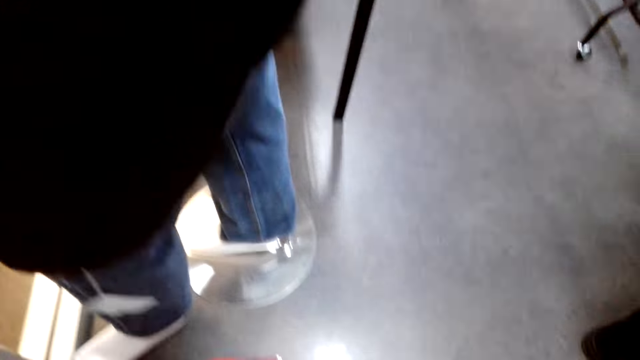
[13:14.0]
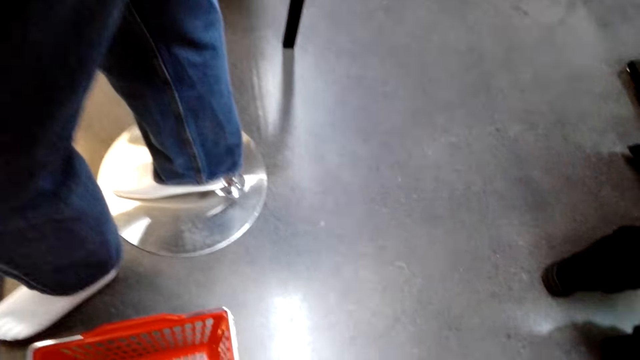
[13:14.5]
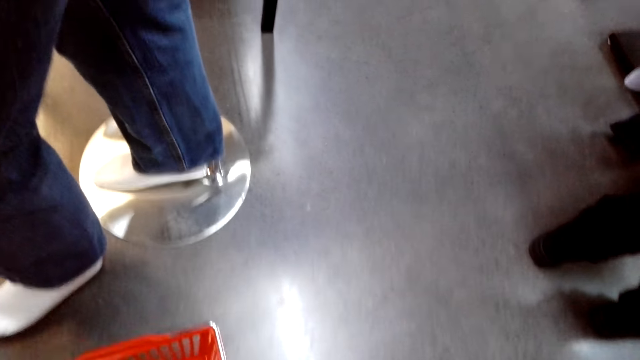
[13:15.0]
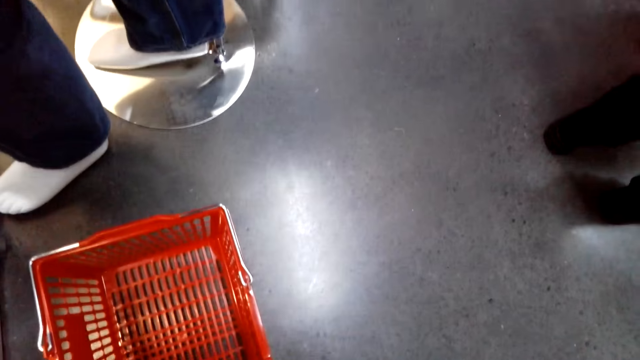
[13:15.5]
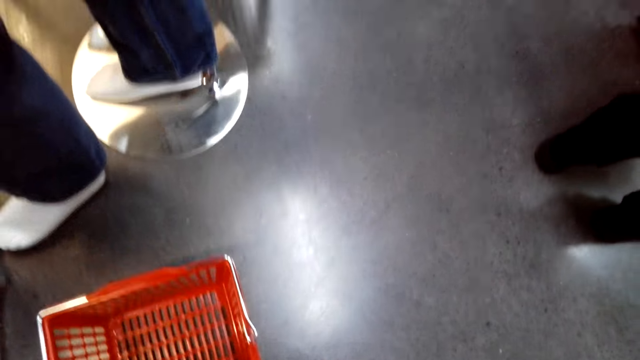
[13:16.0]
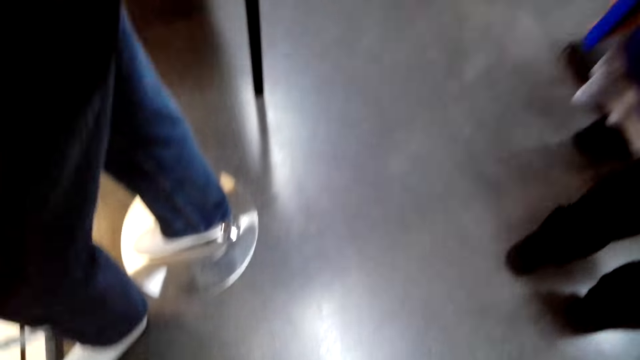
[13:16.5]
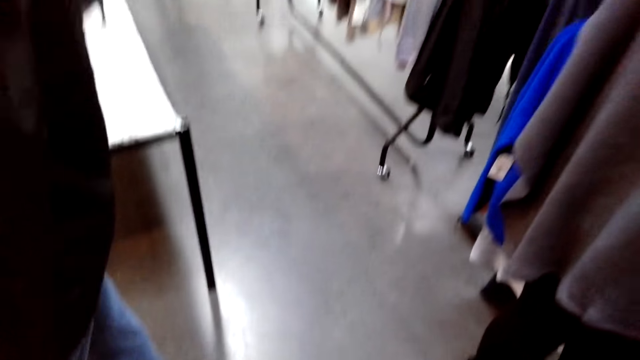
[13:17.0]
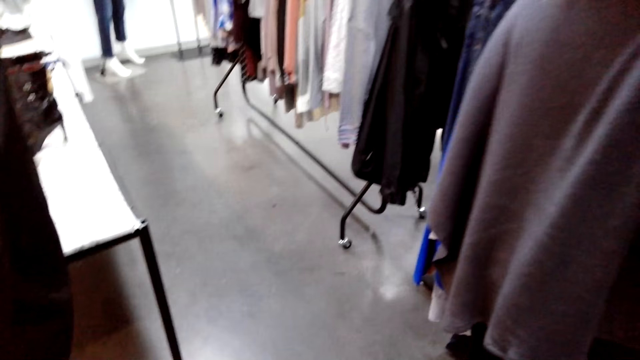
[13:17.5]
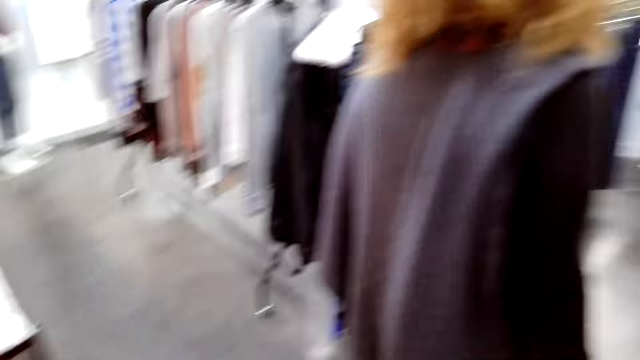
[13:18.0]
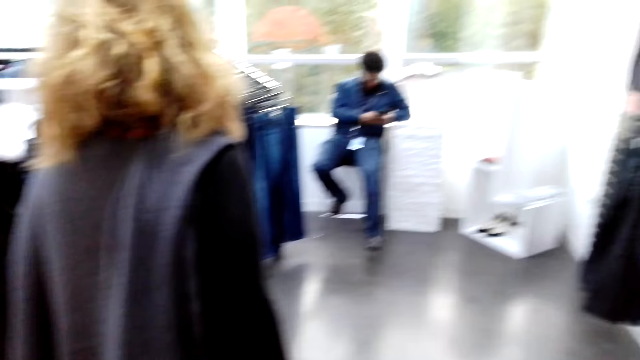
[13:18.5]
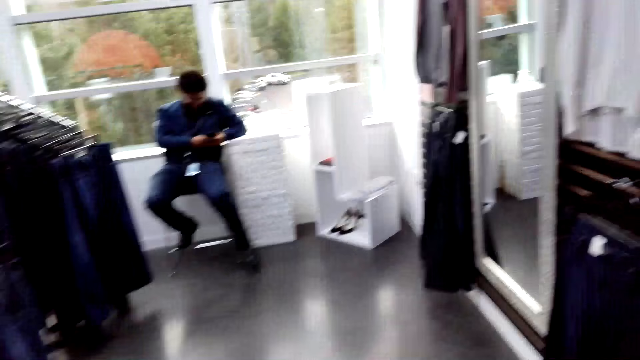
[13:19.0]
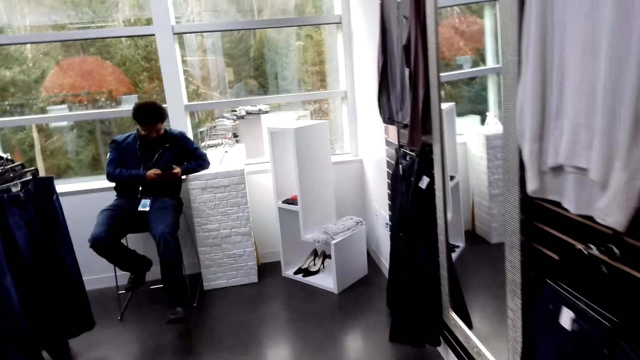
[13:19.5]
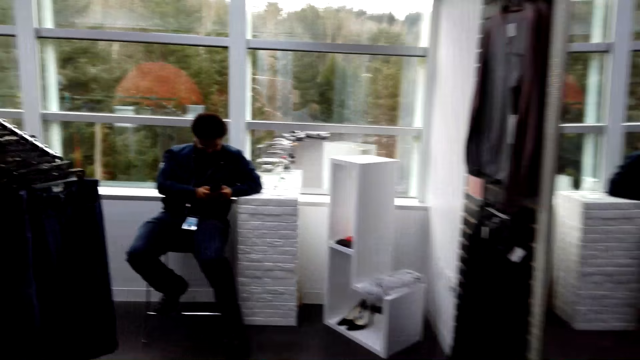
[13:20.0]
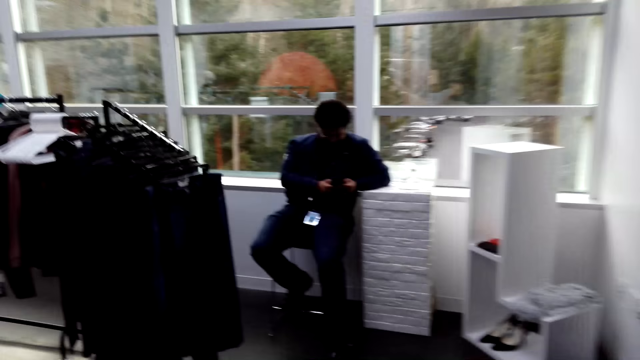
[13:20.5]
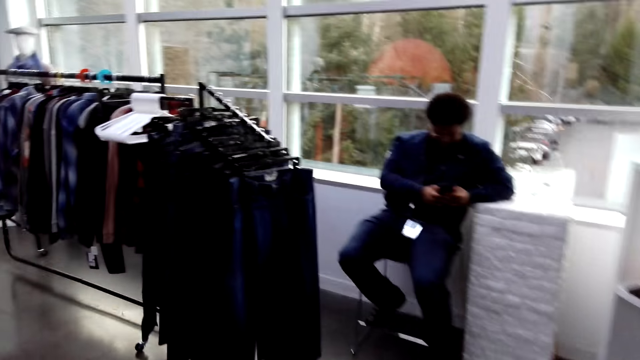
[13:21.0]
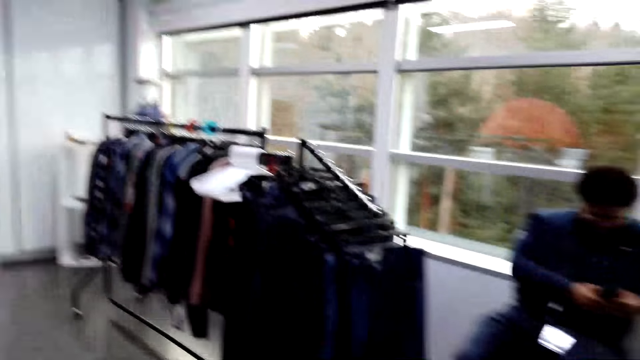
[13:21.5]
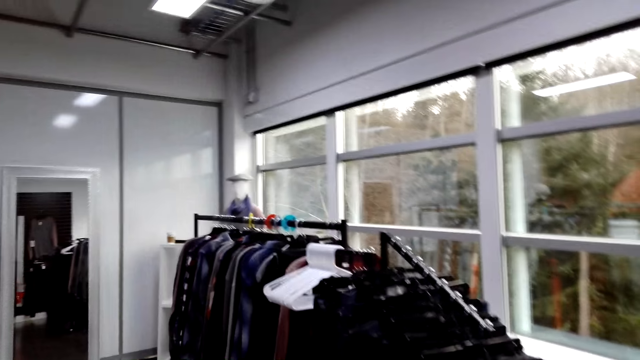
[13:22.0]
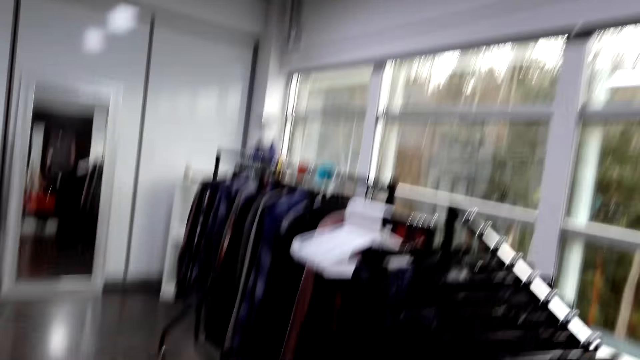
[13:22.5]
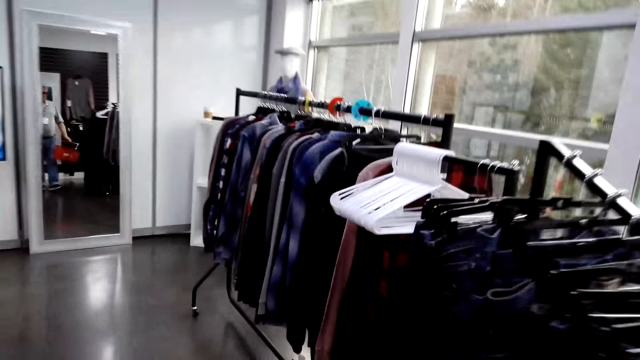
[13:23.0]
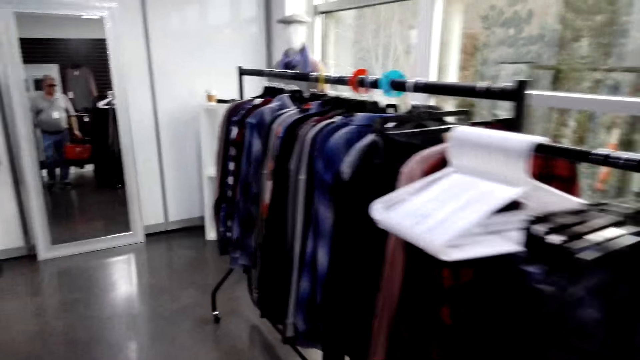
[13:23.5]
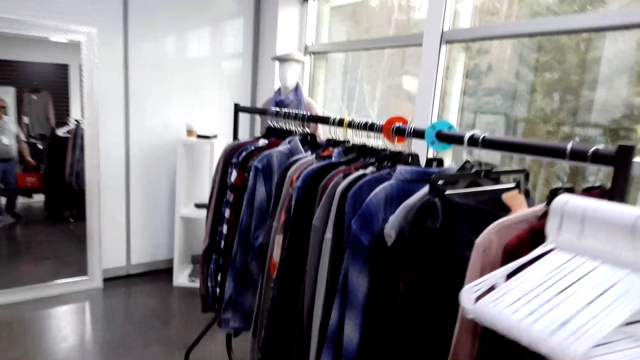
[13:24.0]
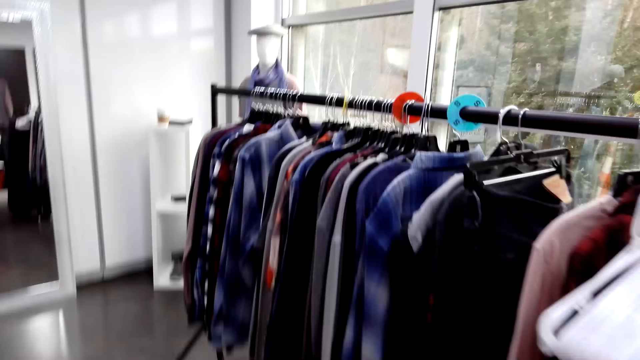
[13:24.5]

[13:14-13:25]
The camera wearer bends down. They turn around. They pick up the basket. The man holds a phone. The man uses the phone. The camera wearer walks around. The man holds the phone. The camera wearer walks around.

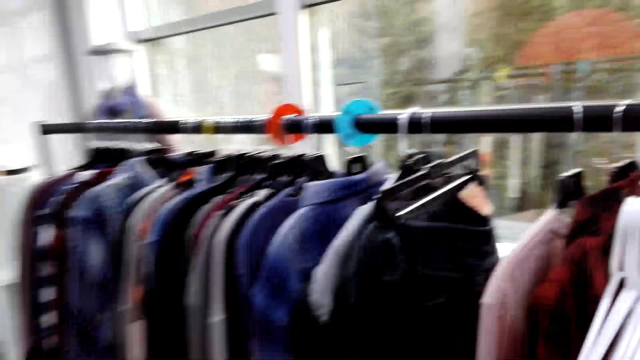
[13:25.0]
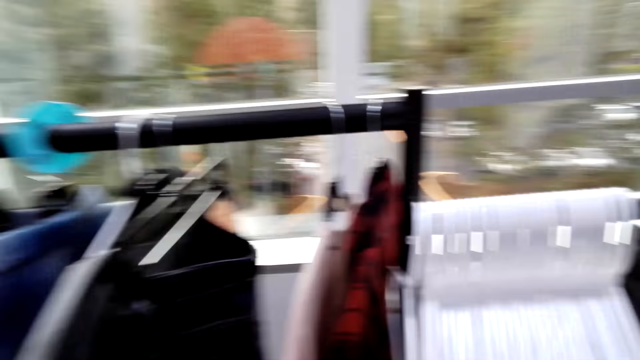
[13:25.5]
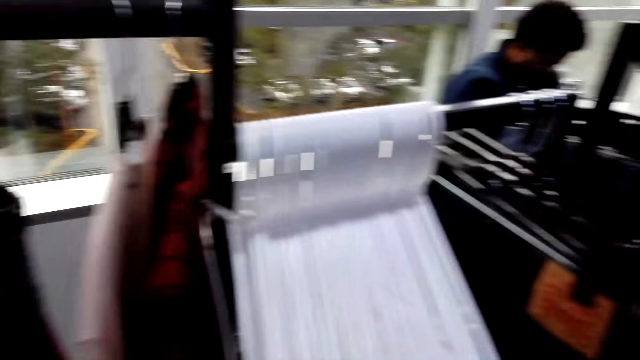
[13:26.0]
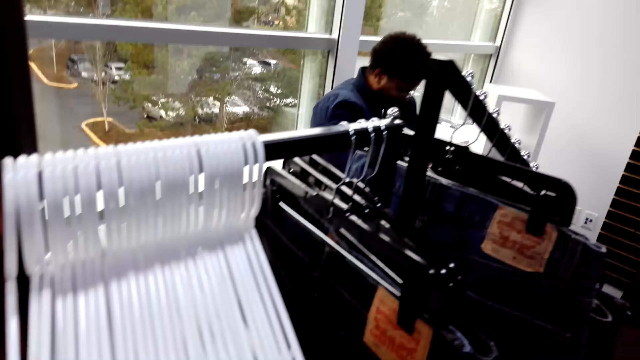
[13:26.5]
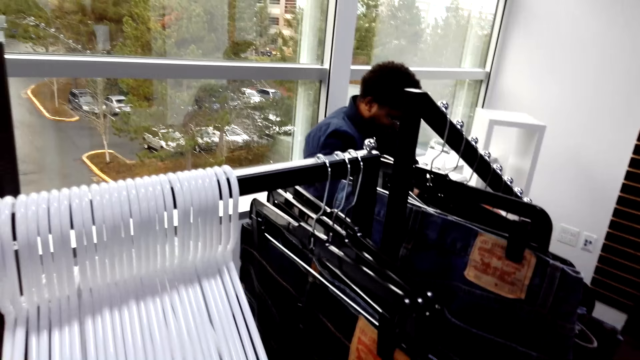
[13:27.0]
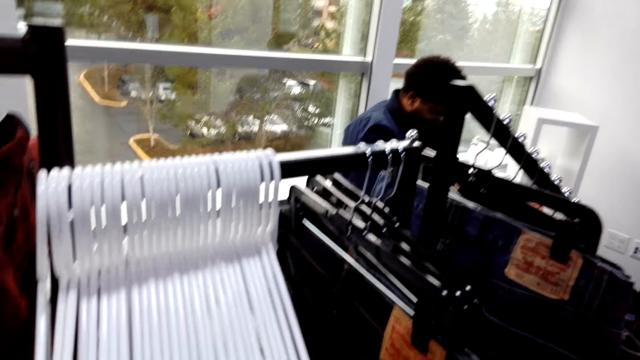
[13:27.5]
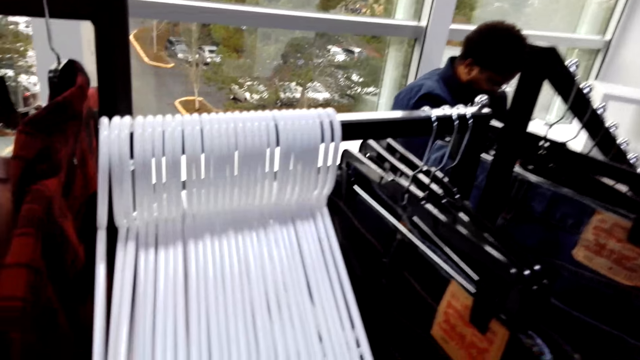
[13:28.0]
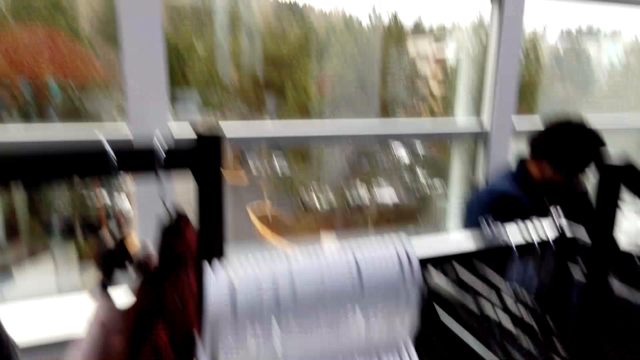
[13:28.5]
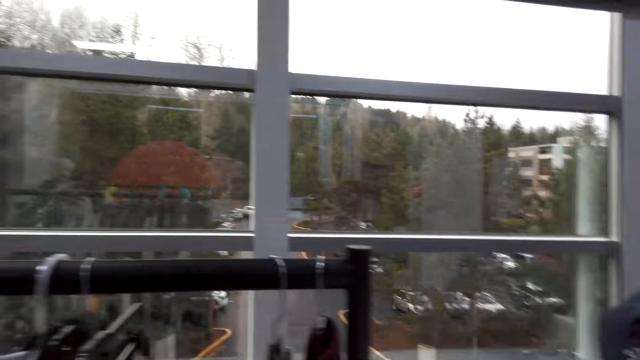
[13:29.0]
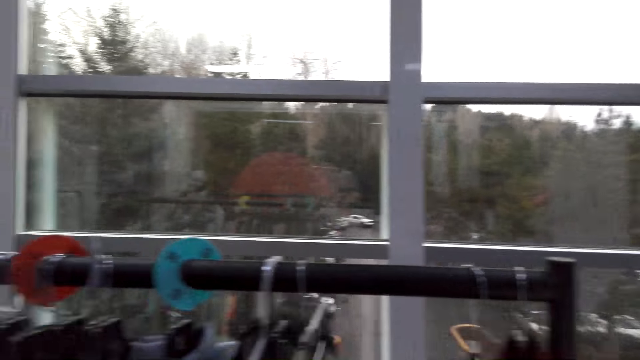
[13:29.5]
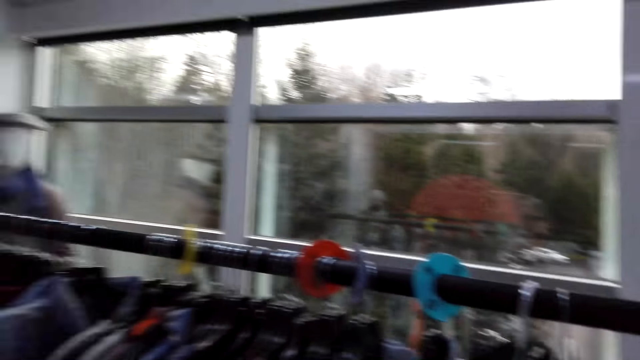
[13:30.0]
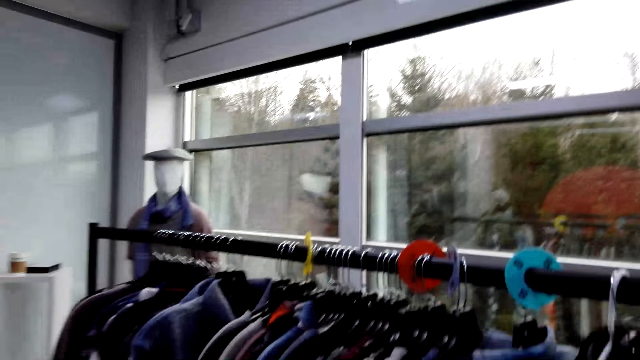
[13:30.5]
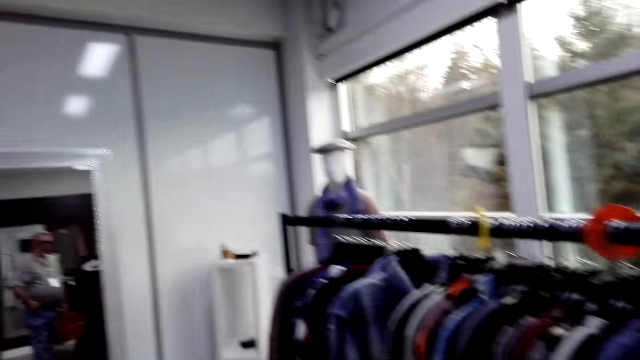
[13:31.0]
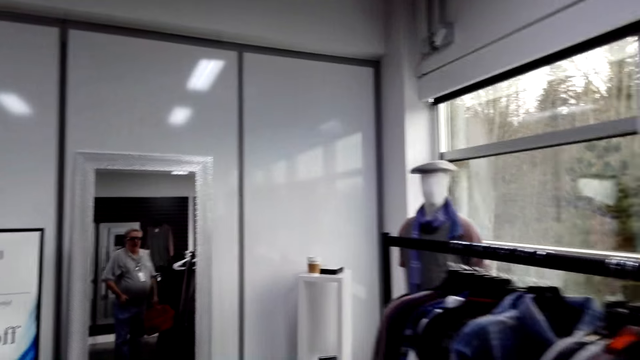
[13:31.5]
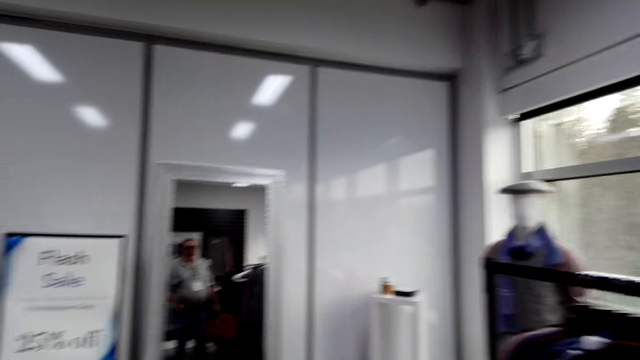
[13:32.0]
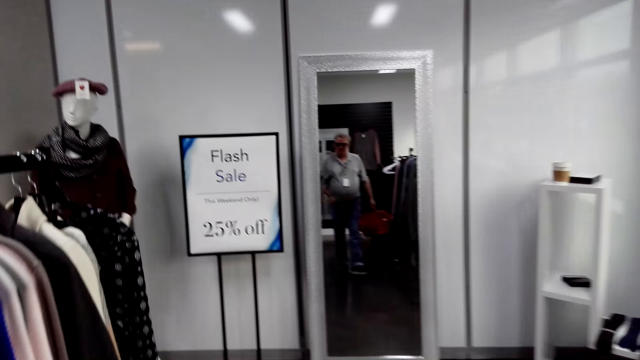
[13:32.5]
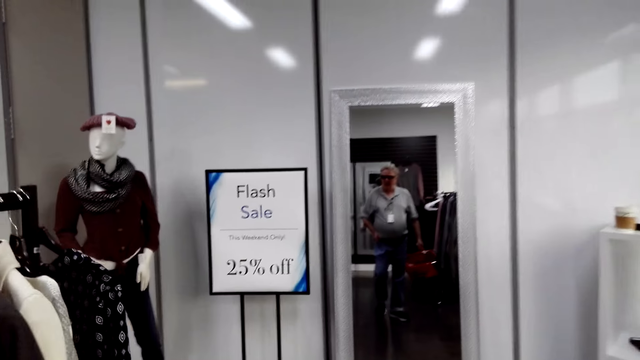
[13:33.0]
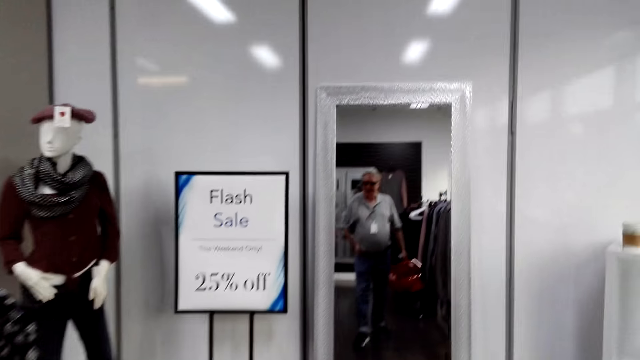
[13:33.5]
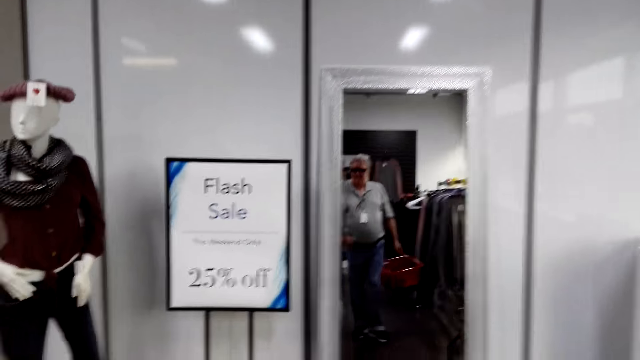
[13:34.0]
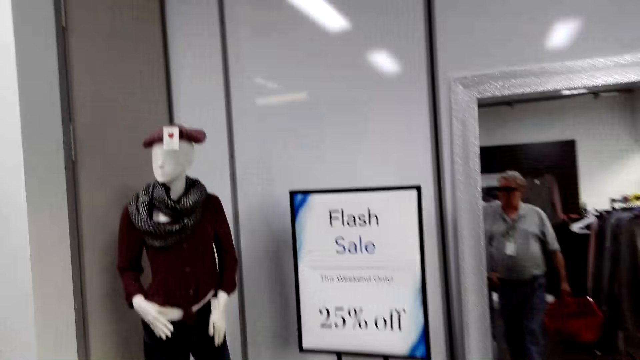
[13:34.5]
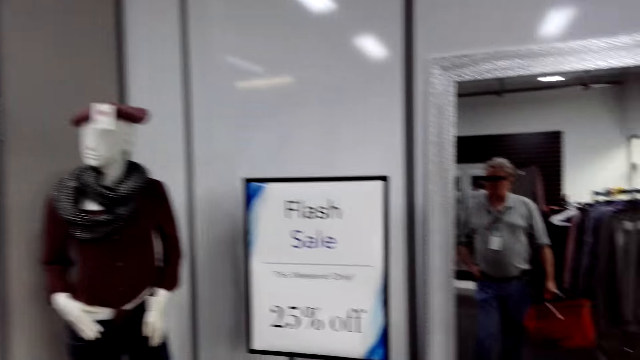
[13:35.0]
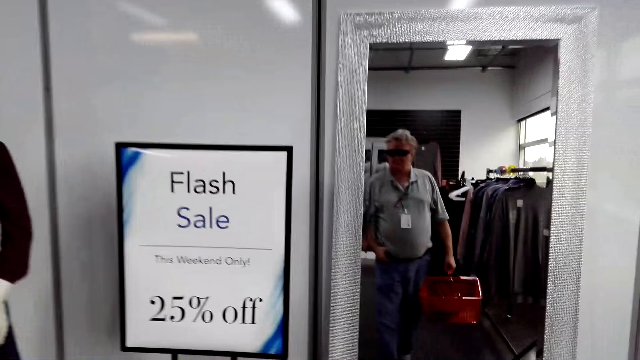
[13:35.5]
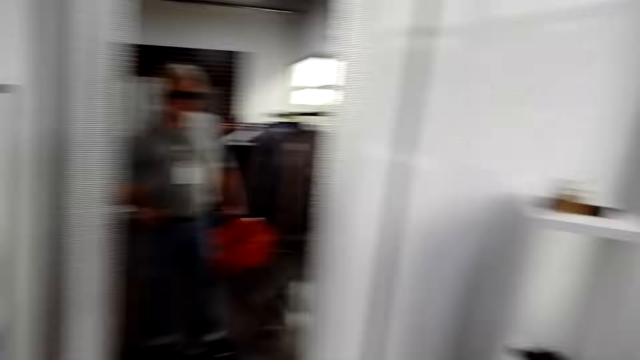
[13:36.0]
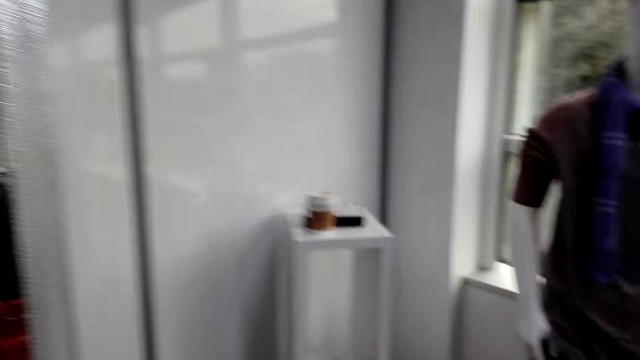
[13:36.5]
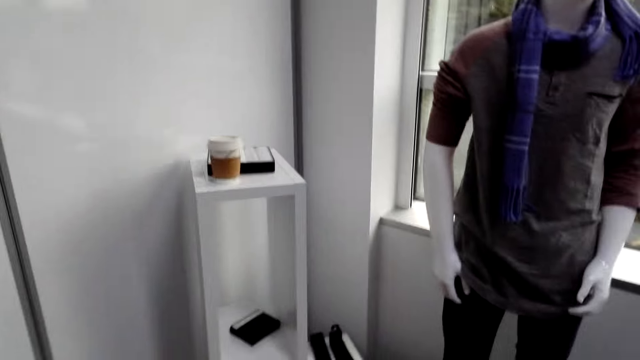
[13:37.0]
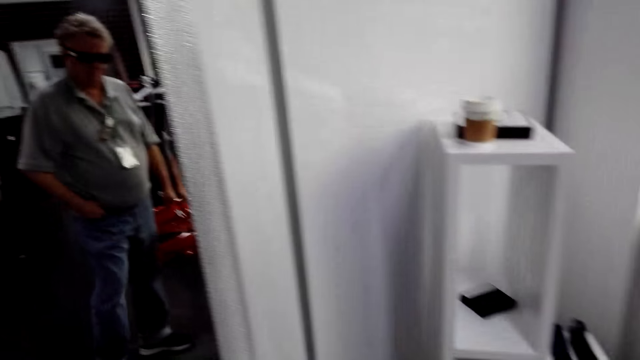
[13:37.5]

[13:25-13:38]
The camera wearer turns around. They look around. They walk around. They hold a shopping basket. They turn around.
